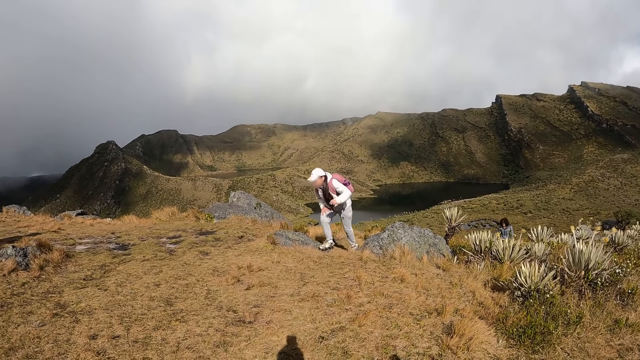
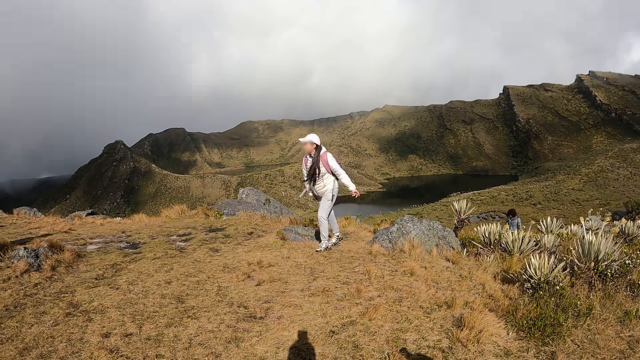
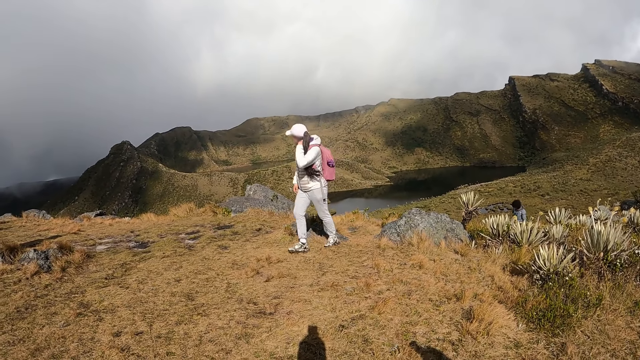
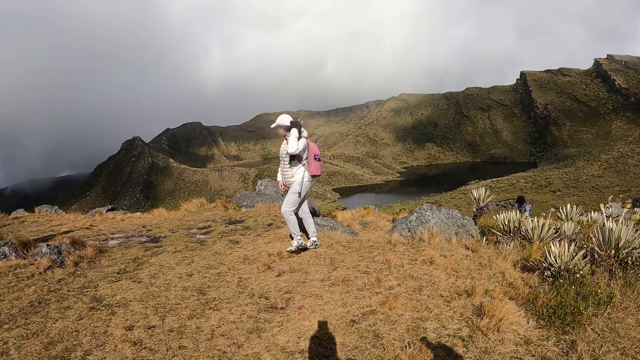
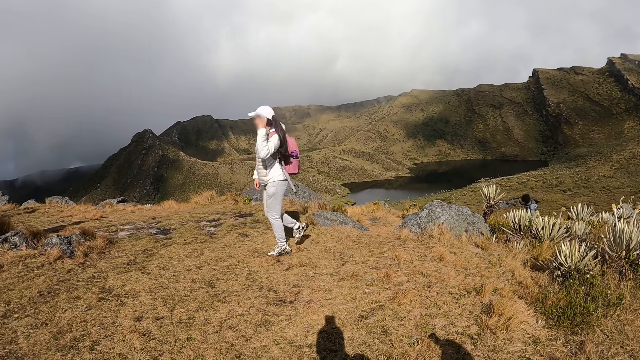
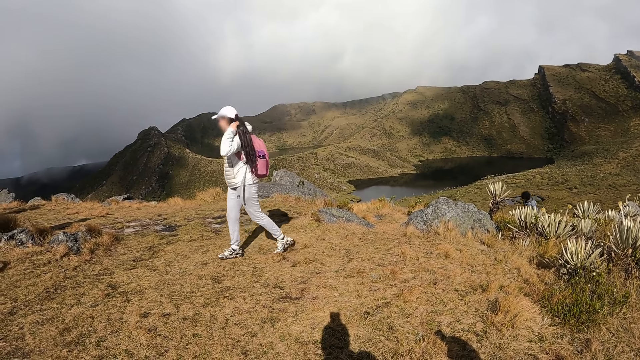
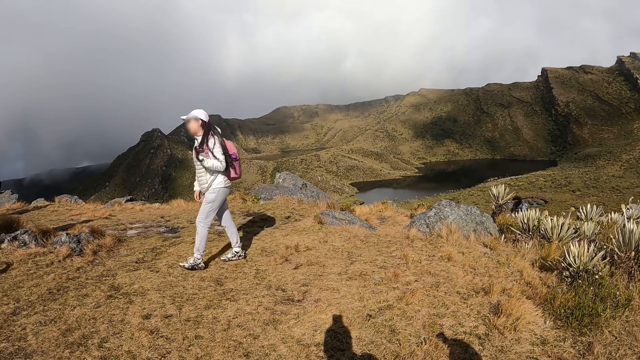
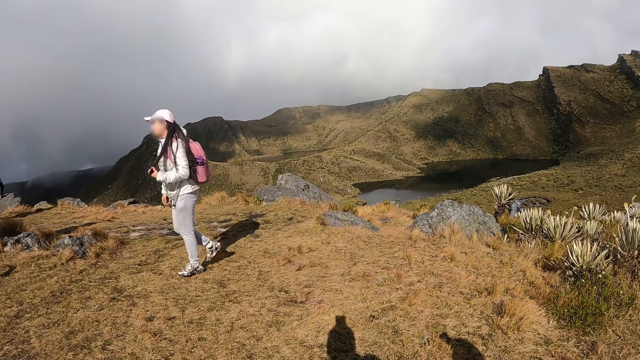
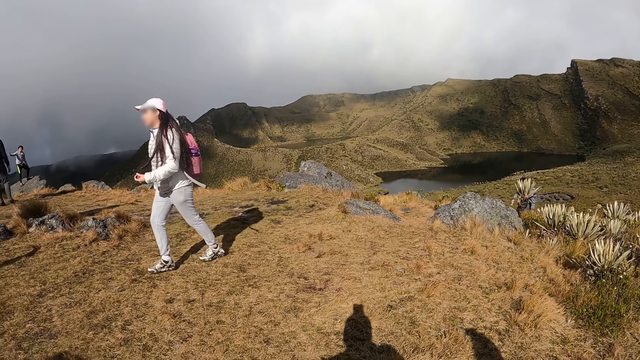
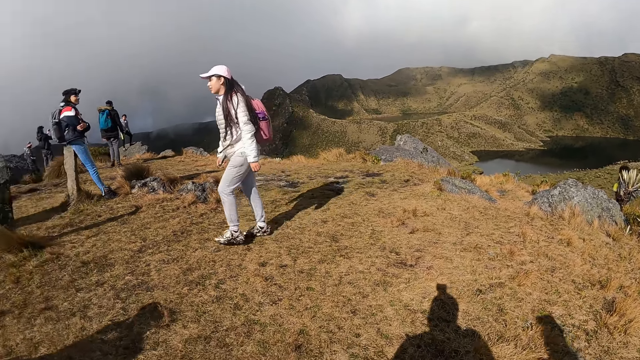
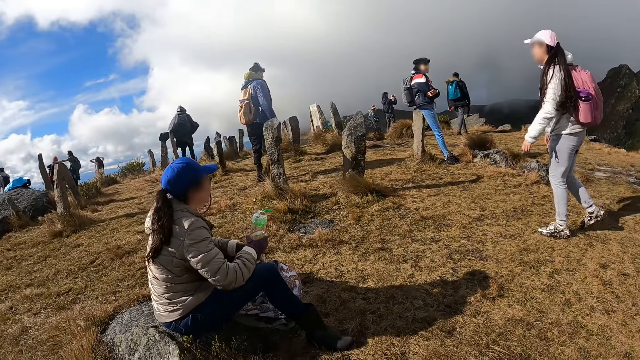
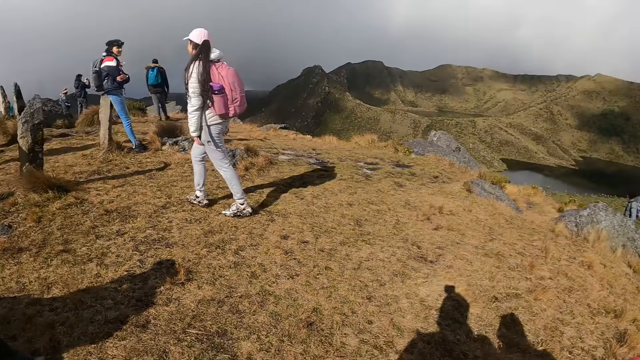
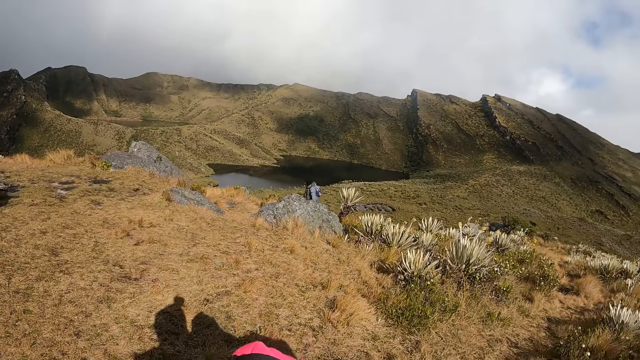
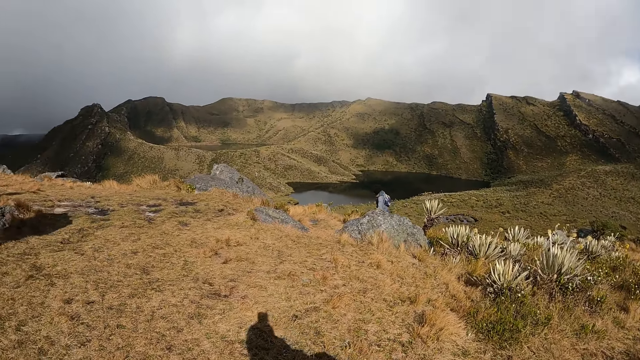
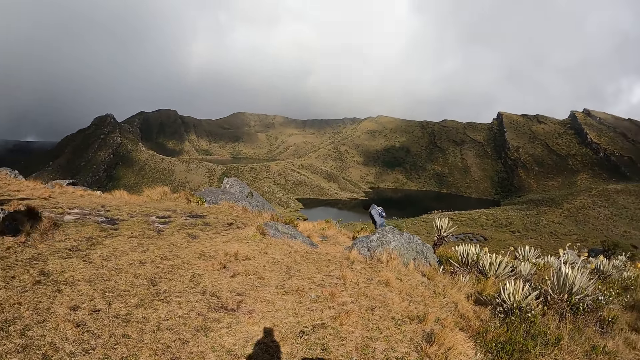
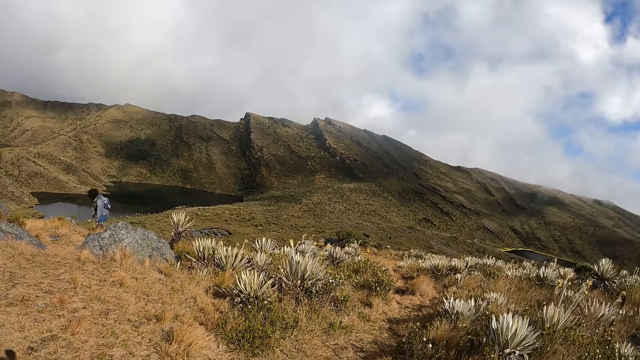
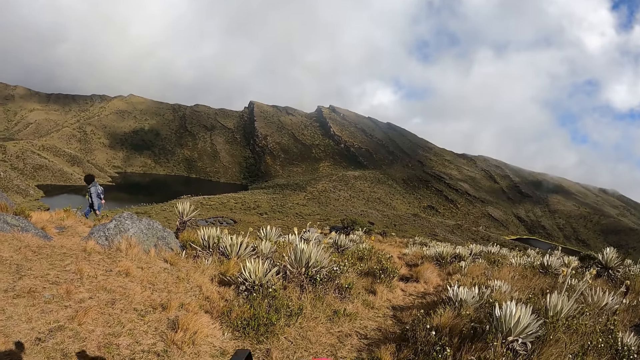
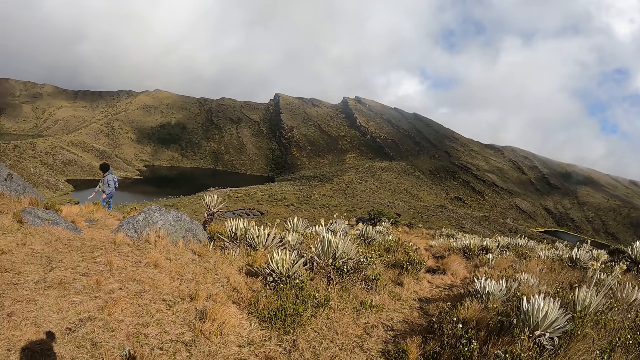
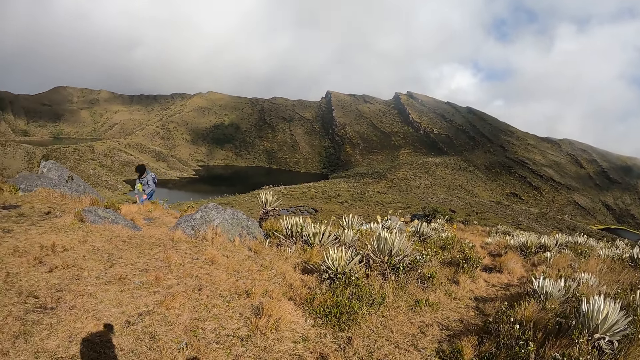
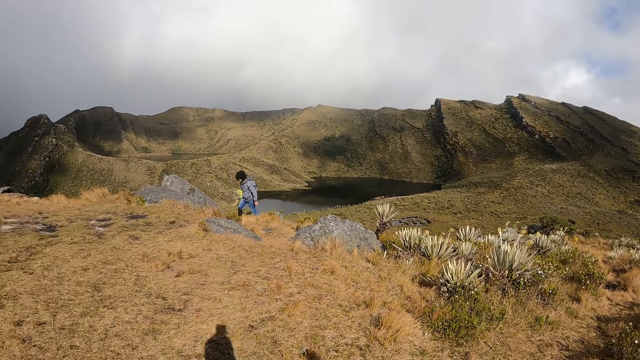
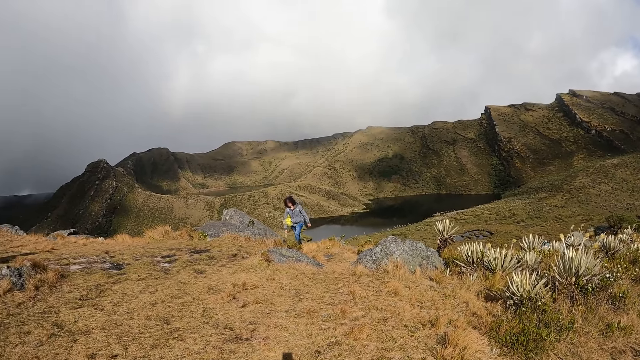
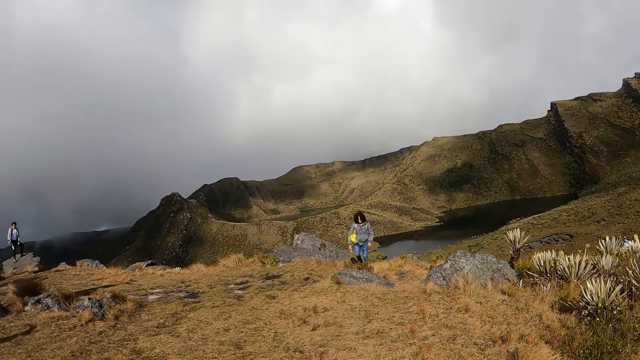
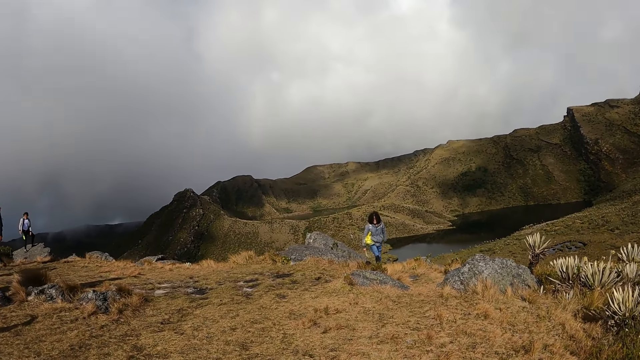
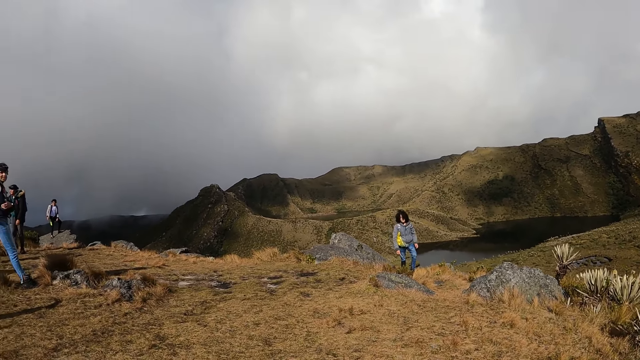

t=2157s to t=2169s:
The person straightens the hair. The camera wearer looks around. Another person climbs a mountain.

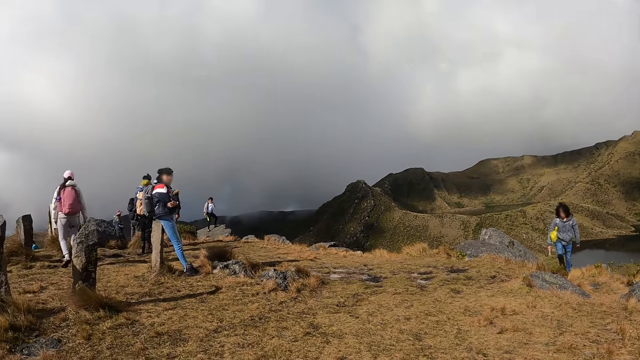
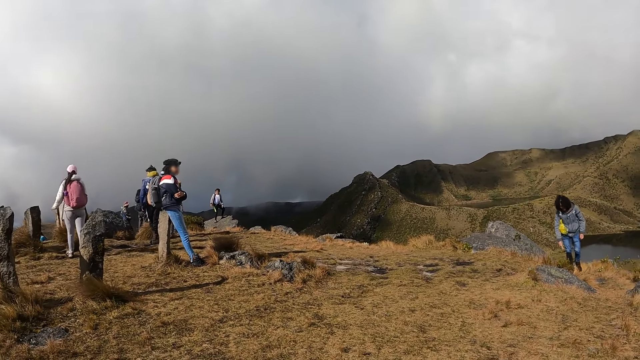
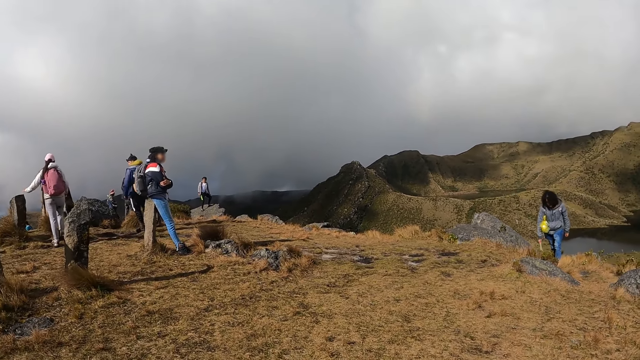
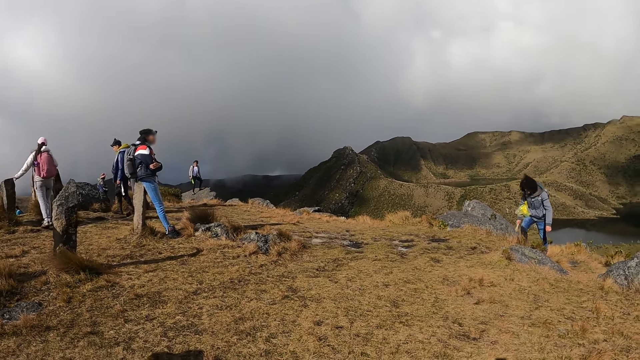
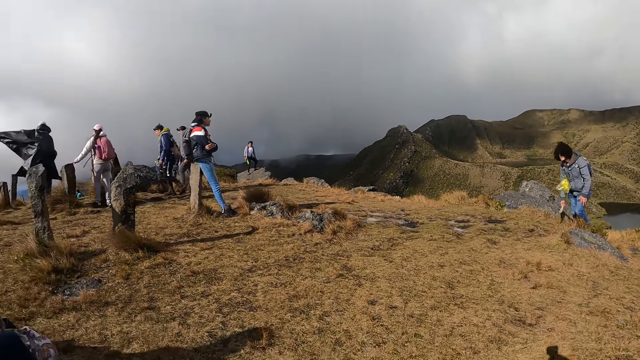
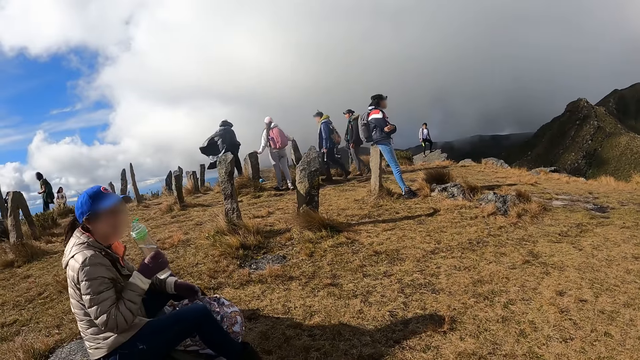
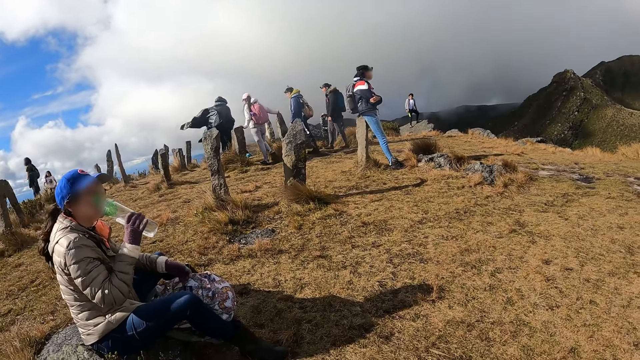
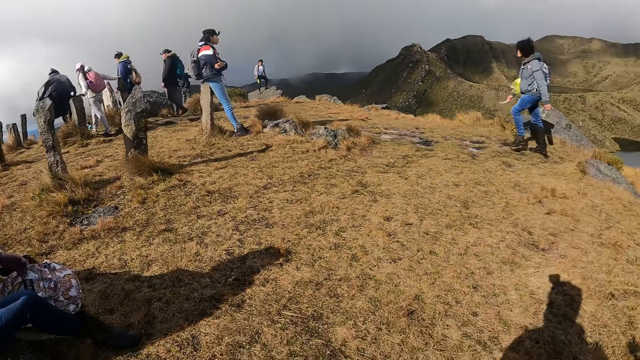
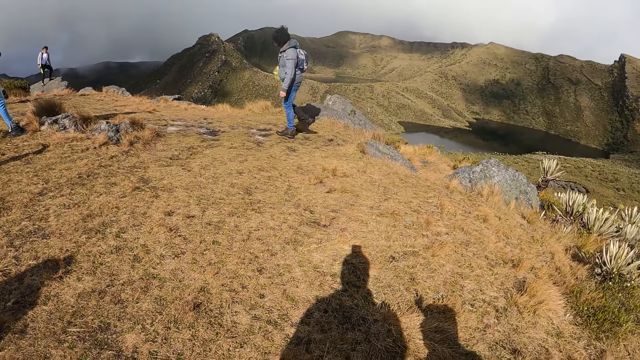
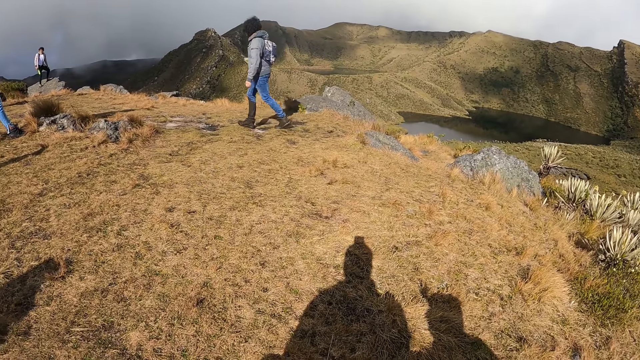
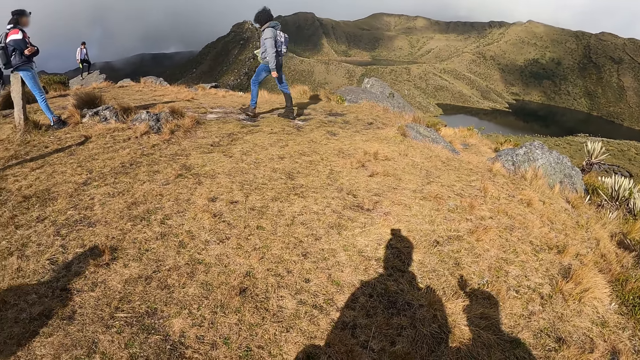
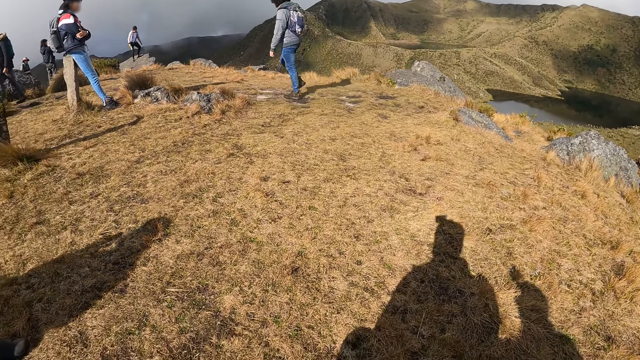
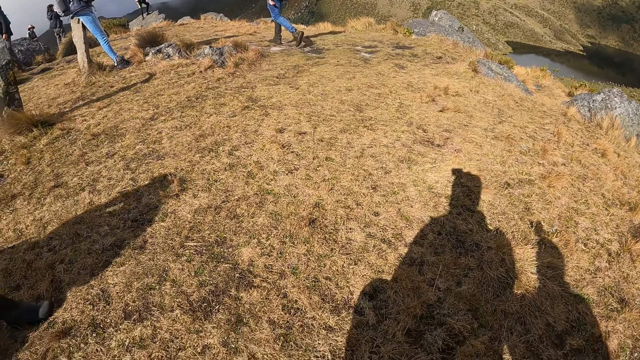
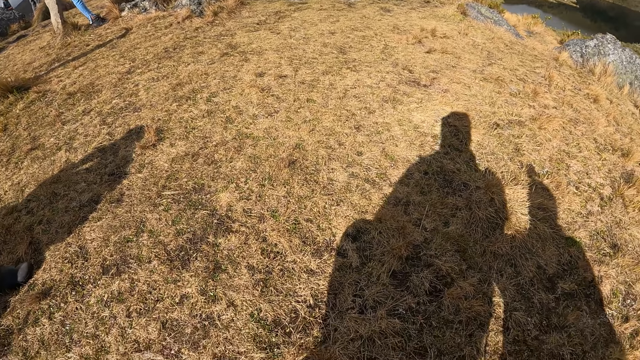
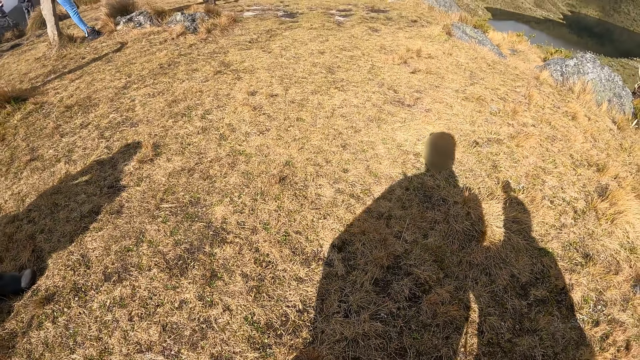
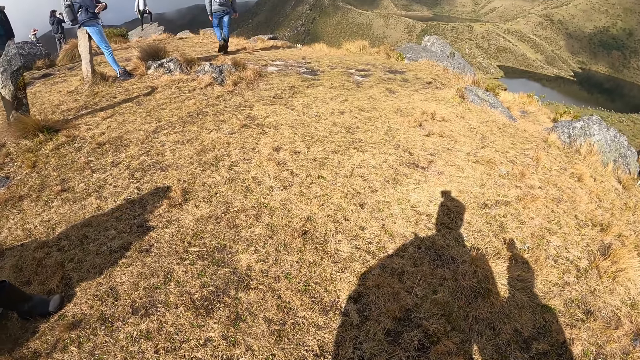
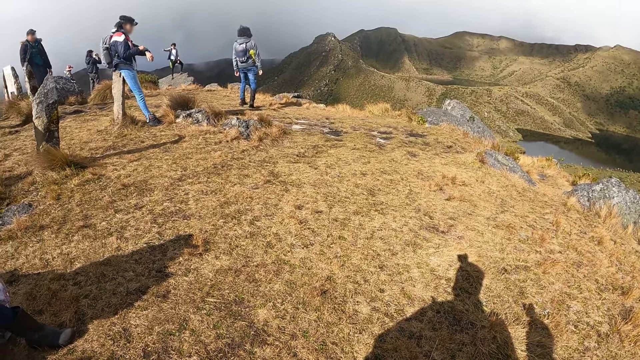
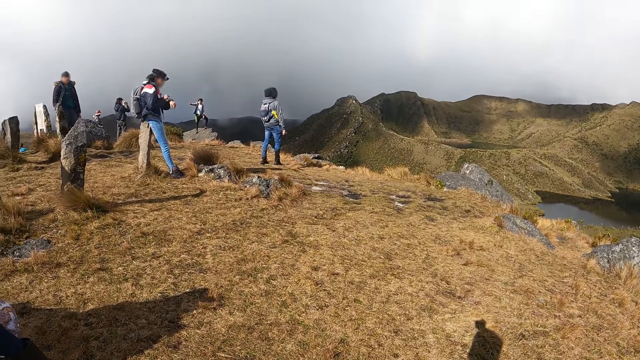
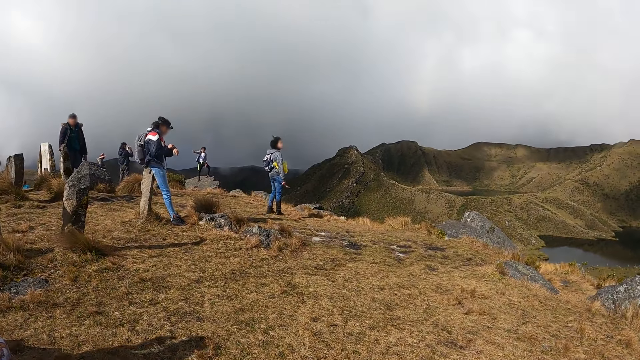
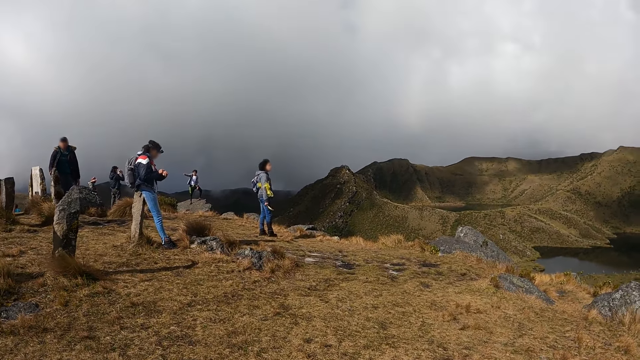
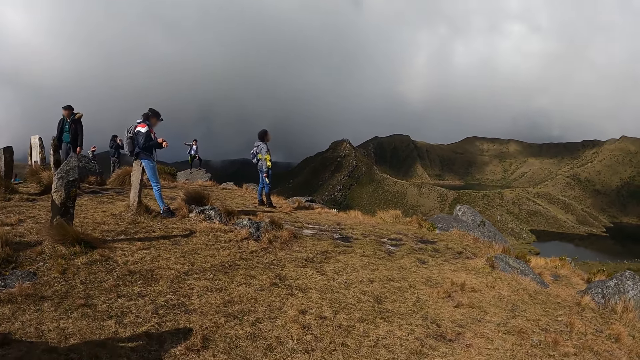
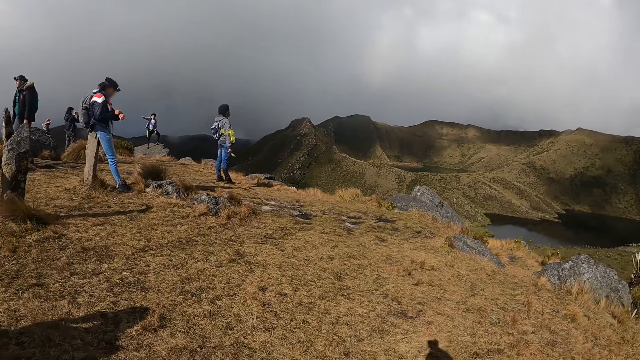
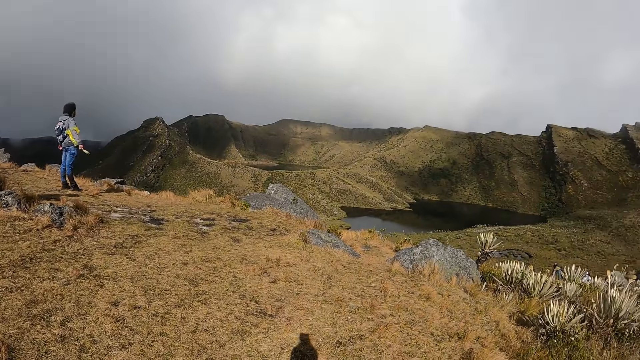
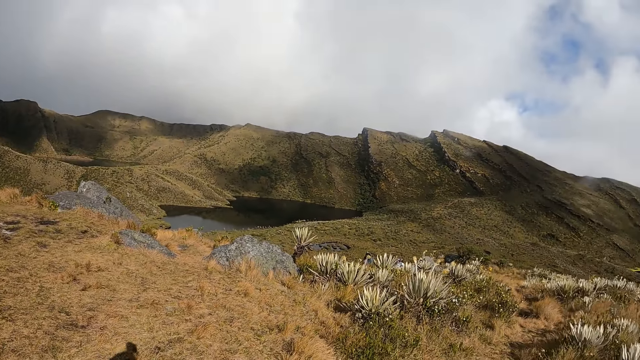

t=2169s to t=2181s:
The camera wearer looks around. A person drinks water. The camera wearer looks around.
